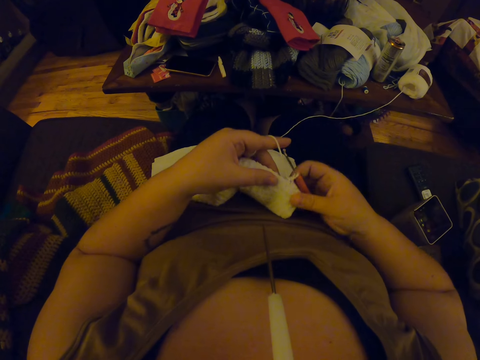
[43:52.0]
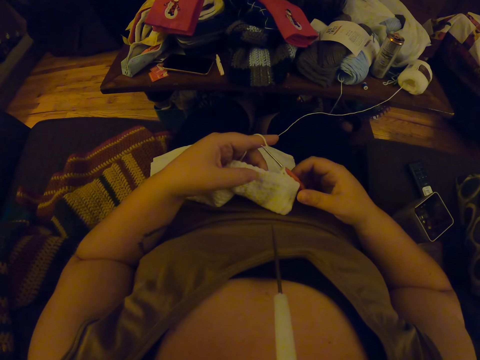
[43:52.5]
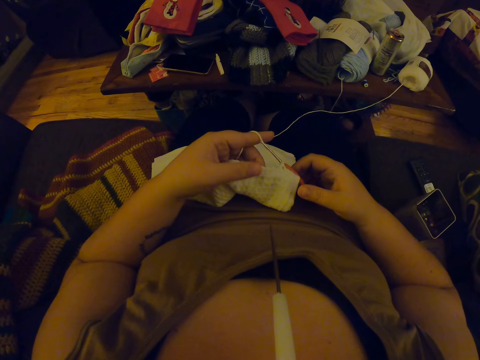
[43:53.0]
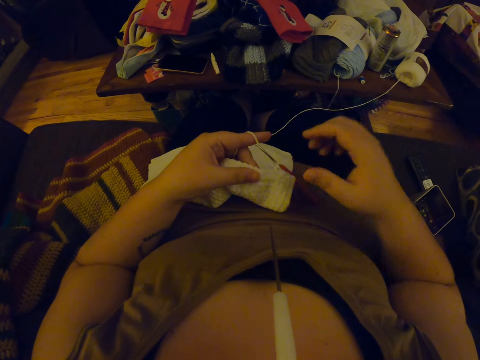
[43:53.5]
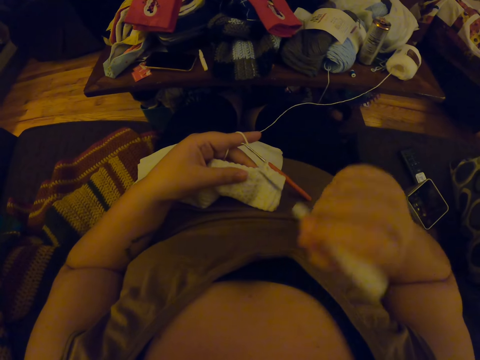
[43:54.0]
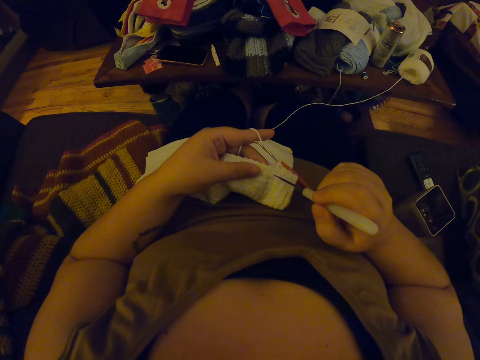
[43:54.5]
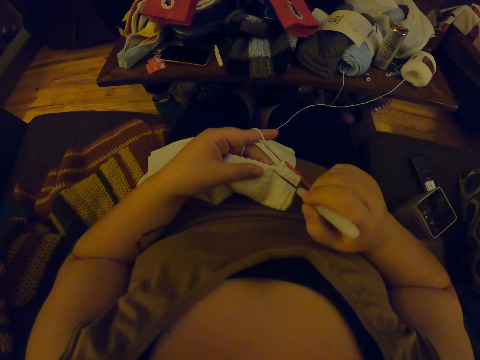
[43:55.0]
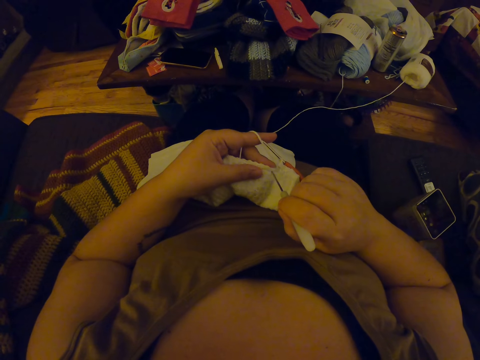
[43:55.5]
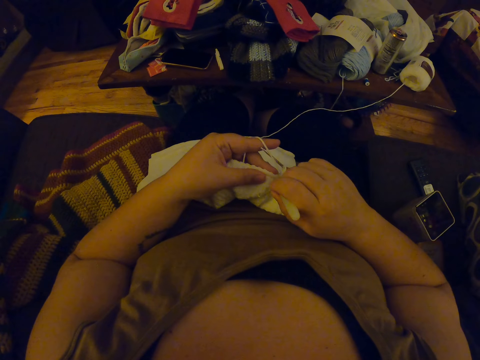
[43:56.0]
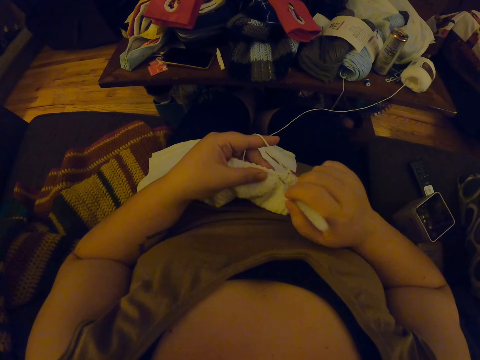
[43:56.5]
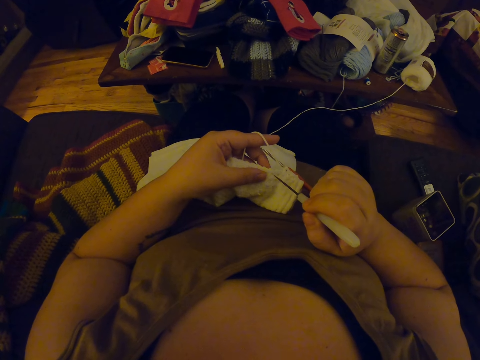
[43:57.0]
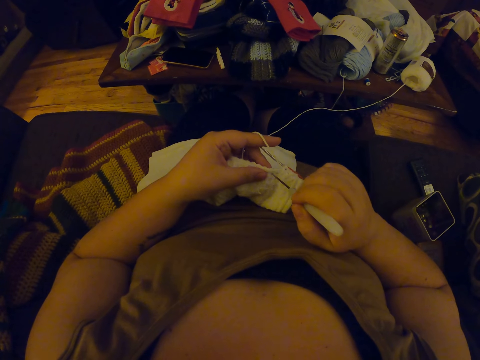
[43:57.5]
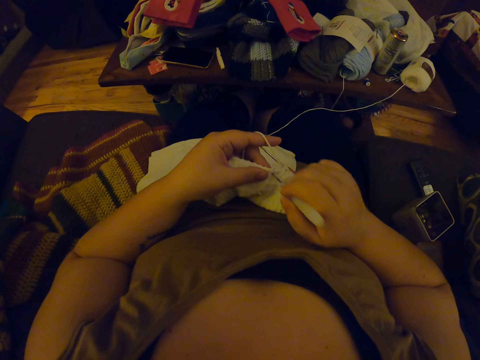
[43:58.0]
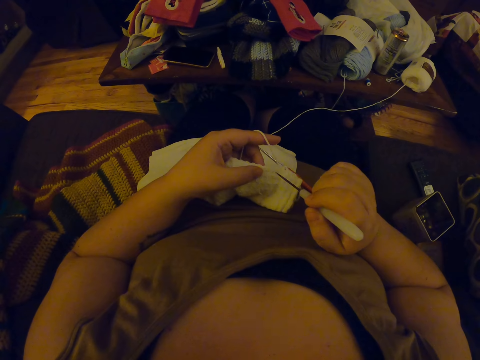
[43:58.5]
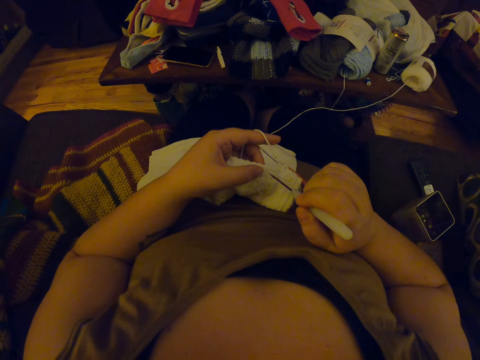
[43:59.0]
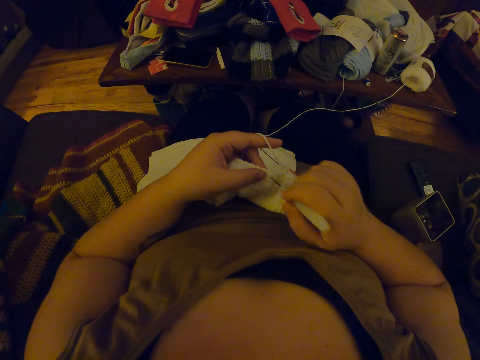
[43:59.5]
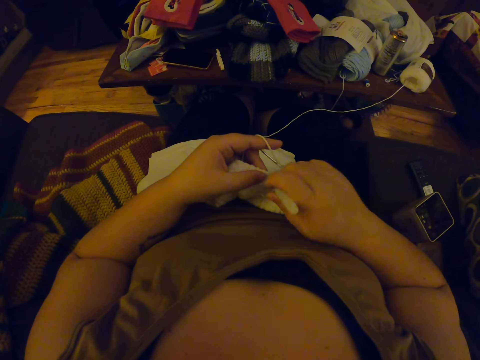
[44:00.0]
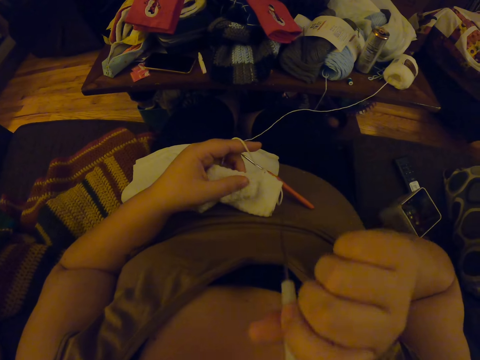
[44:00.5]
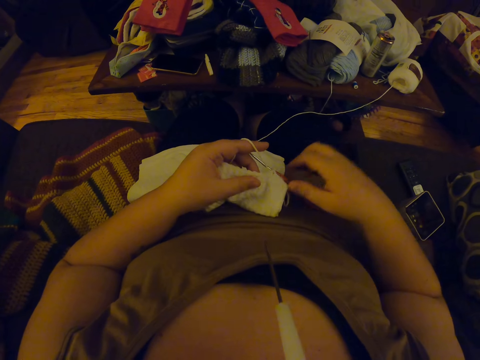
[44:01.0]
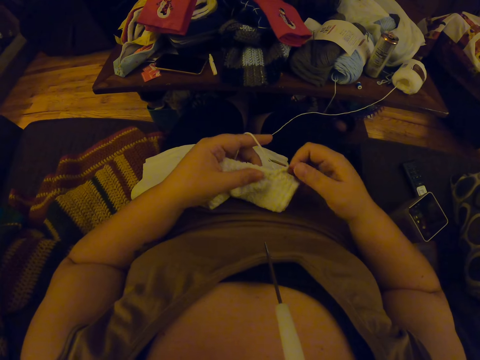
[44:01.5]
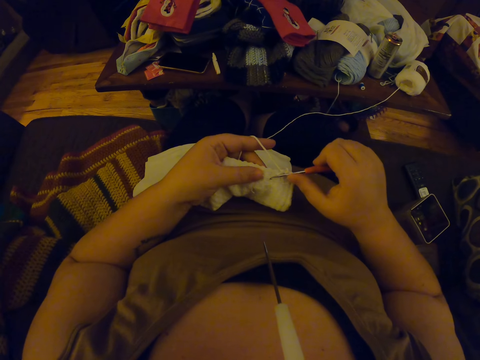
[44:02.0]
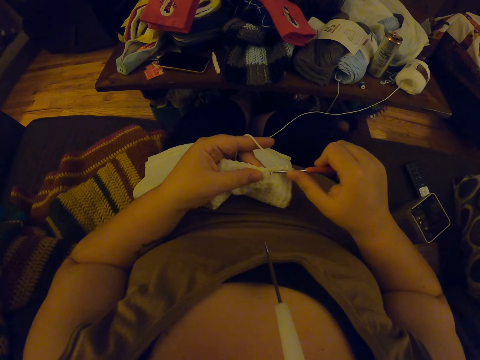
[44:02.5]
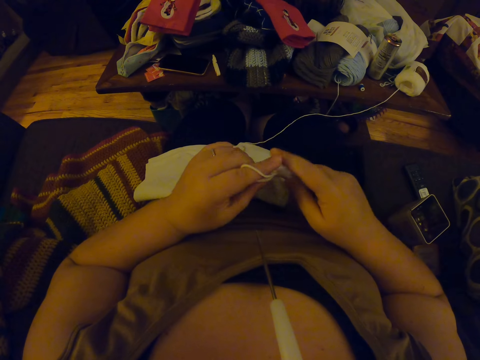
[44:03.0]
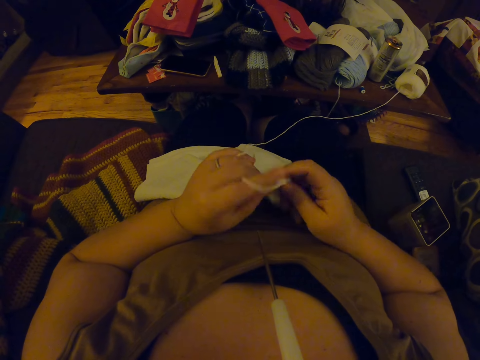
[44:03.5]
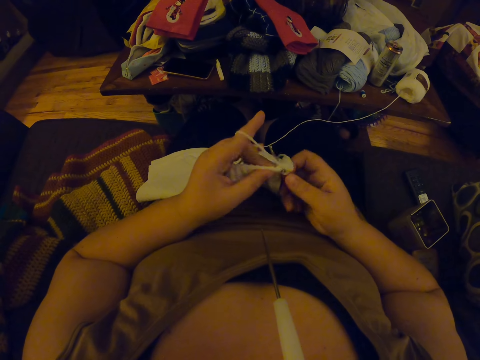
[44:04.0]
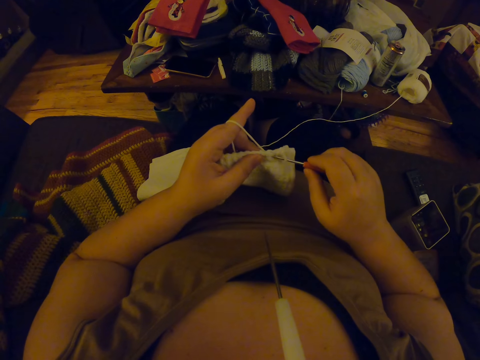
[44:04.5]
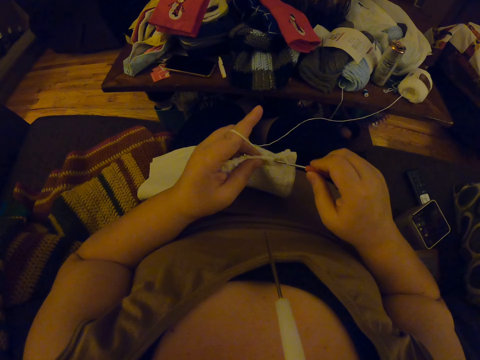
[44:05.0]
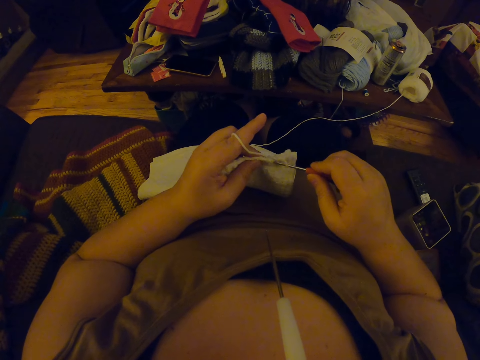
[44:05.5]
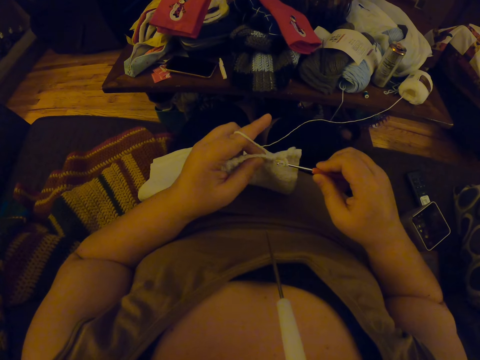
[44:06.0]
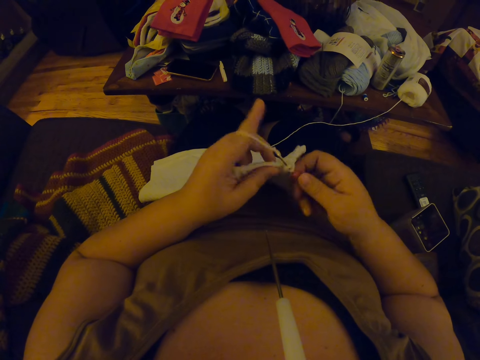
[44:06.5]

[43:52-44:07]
The camera wearer removes the bigger crochet hook from her mouth. She punctures the fabric with the bigger crochet hook and creates three holes on the towel. She puts the bigger crochet hook in her mouth. She crochets the fabric with the smaller crochet hook and yarn.

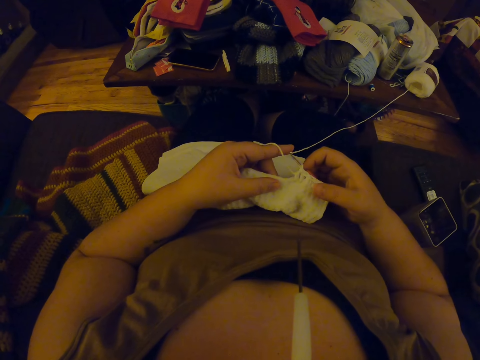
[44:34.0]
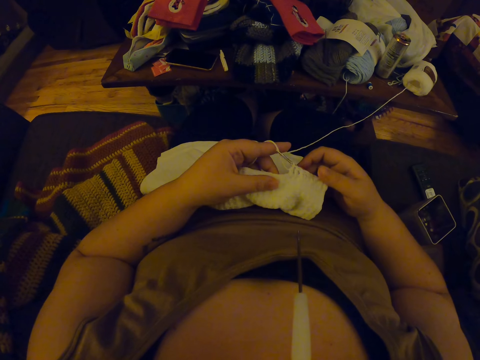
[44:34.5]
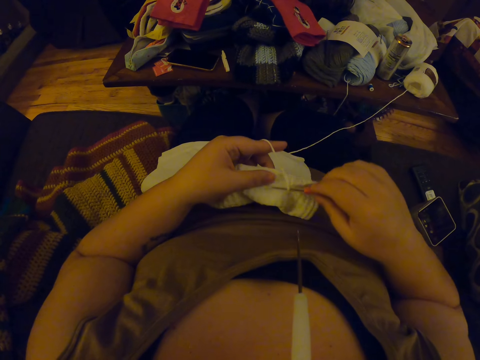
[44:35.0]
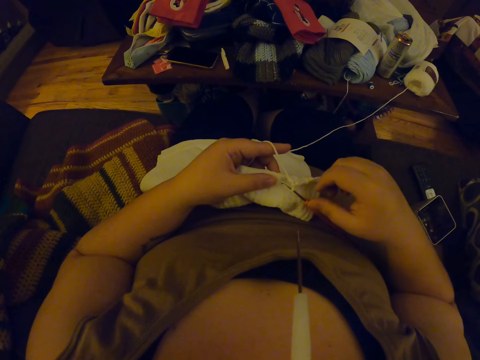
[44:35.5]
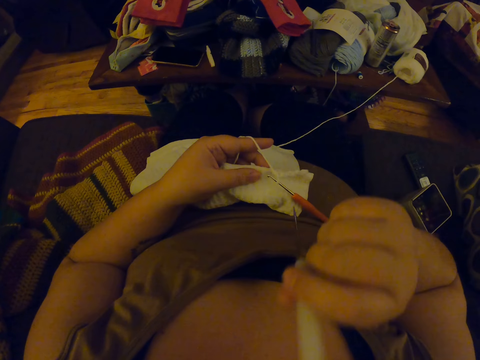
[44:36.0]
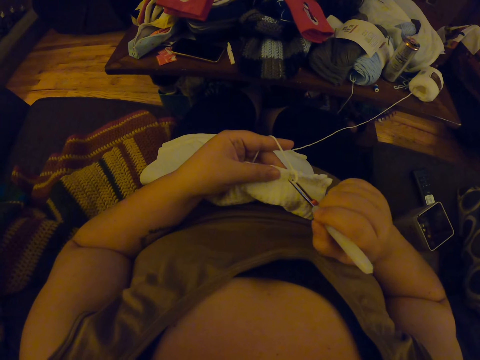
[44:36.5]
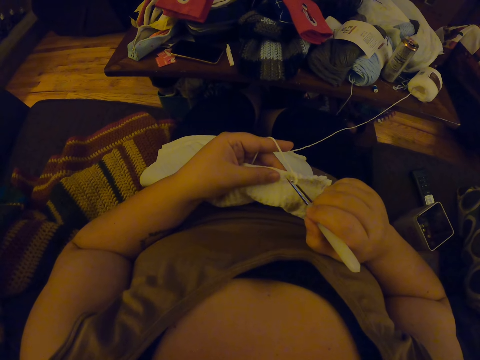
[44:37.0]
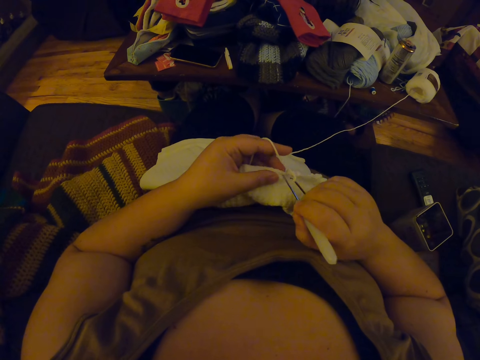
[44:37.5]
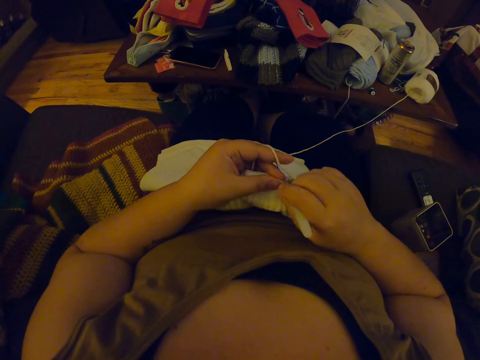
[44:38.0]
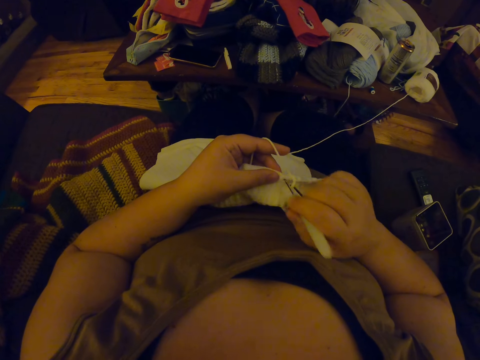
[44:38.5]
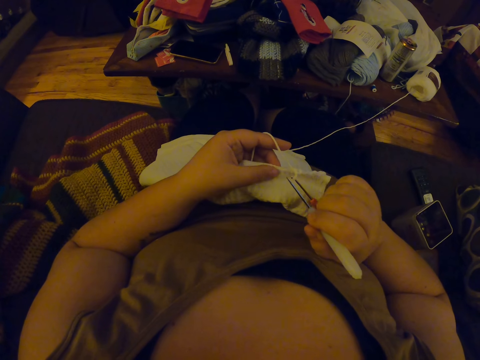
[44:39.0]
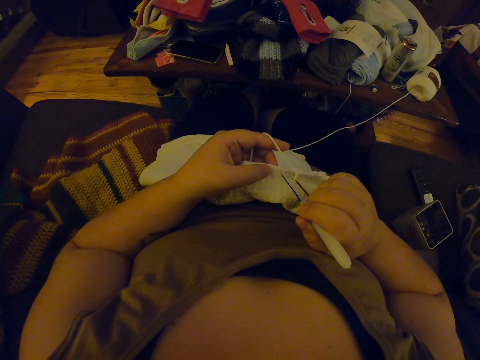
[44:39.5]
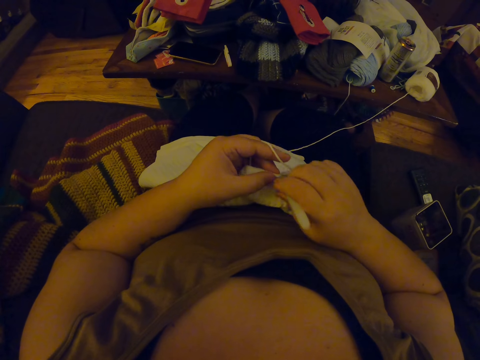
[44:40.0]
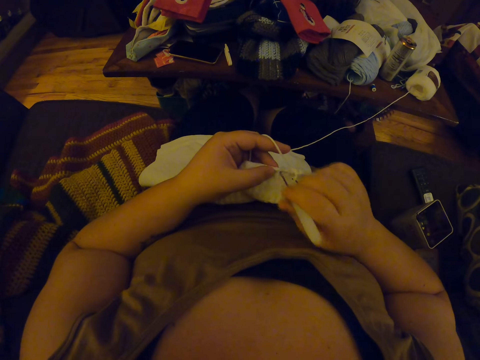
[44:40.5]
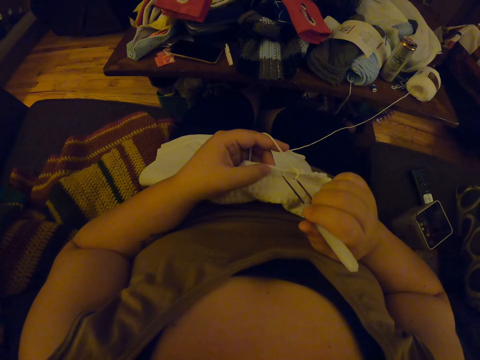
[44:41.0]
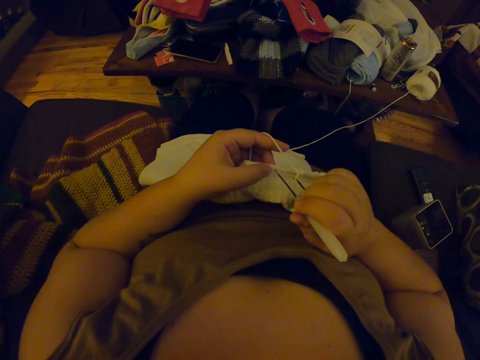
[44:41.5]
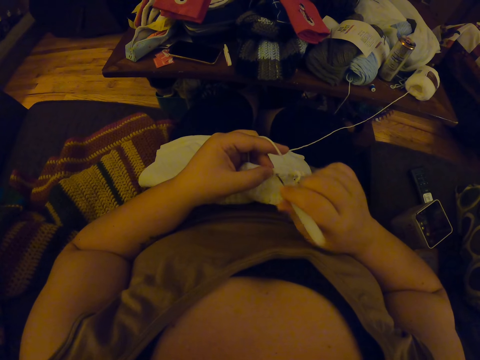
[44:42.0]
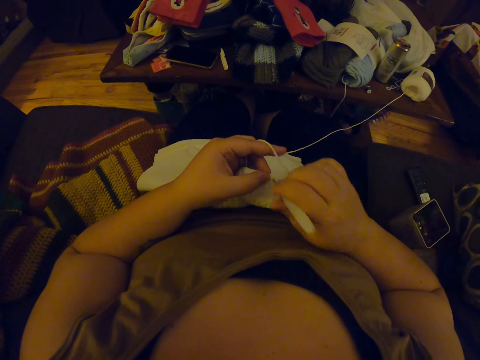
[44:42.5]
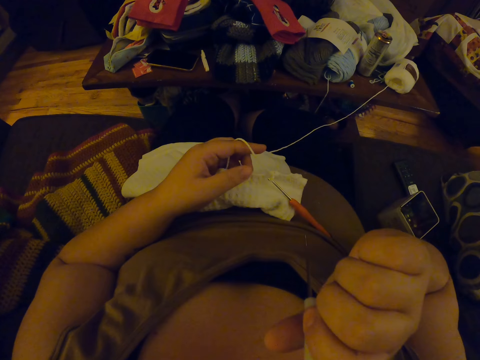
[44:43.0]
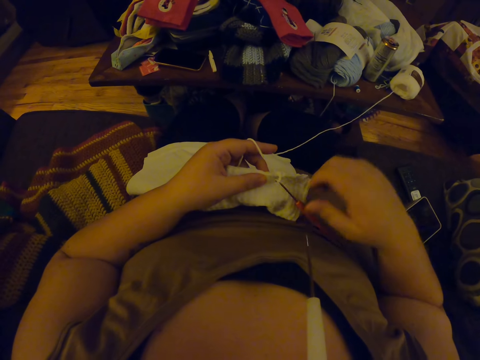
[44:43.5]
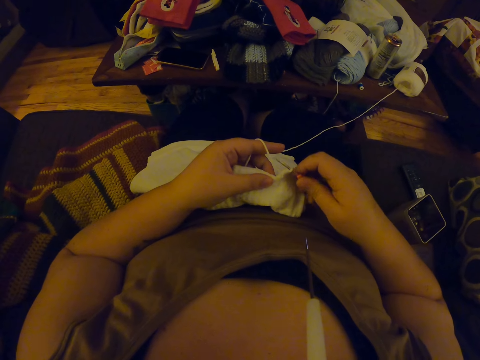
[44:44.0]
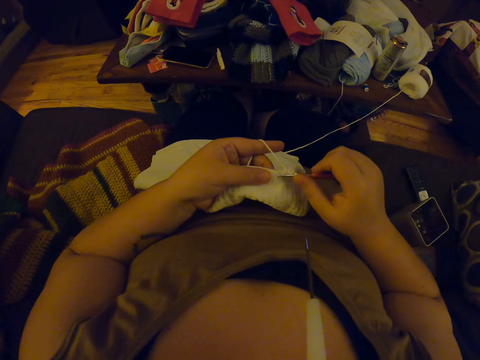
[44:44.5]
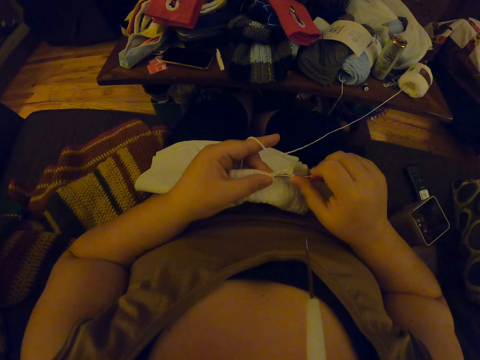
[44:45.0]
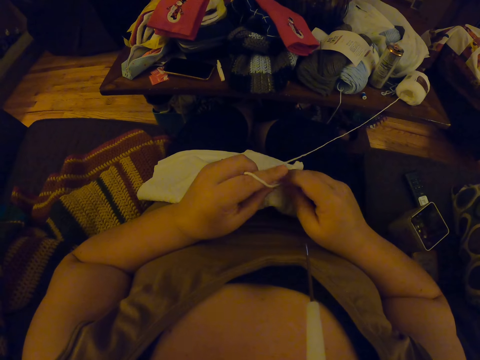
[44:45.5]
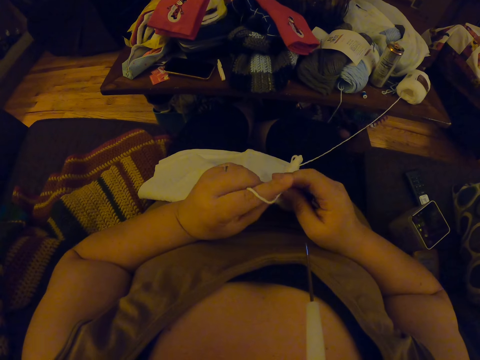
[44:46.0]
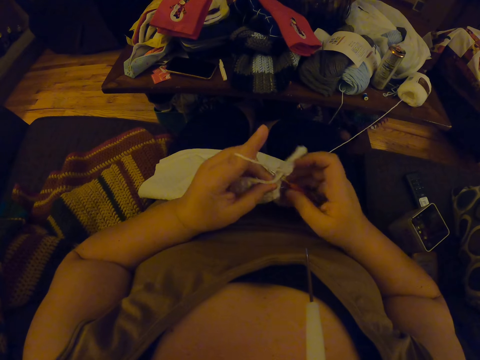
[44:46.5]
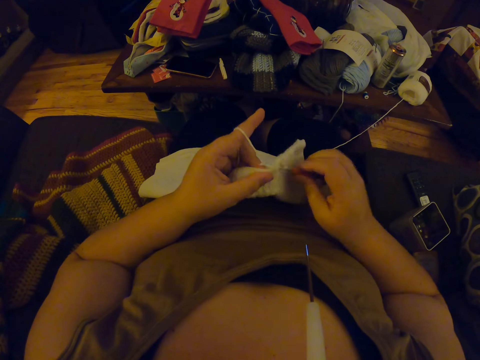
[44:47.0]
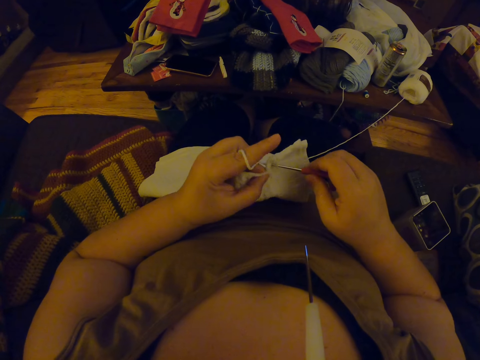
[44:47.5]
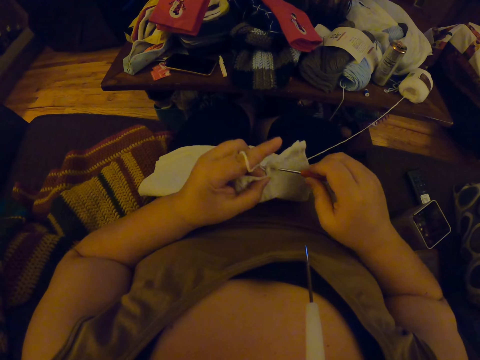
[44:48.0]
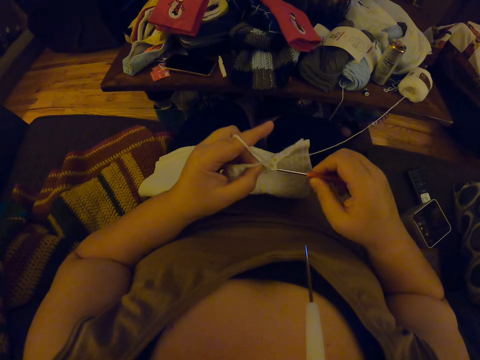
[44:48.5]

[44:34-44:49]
The camera wearer removes the bigger crochet hook from her mouth. She punctures the fabric with the bigger crochet hook. She puts the bigger crochet hook in her mouth. She creates three more holes on the towel. She crochets the fabric with the smaller crochet hook and yarn.
